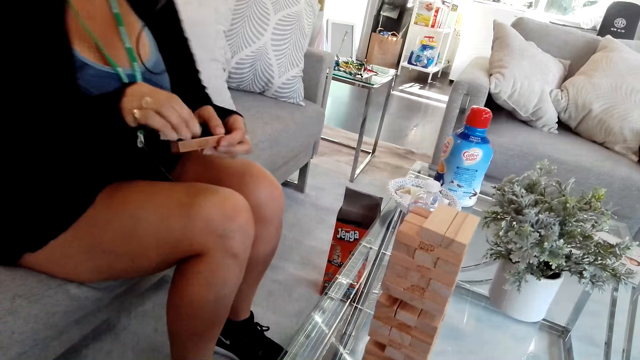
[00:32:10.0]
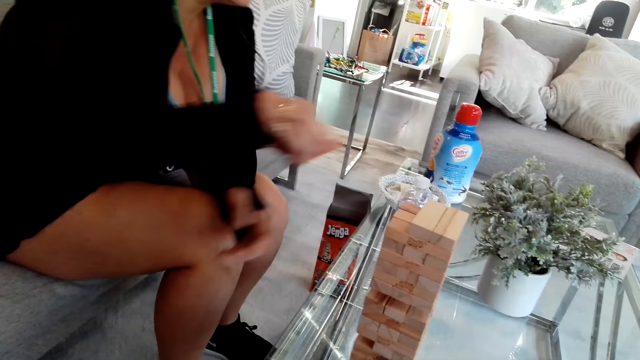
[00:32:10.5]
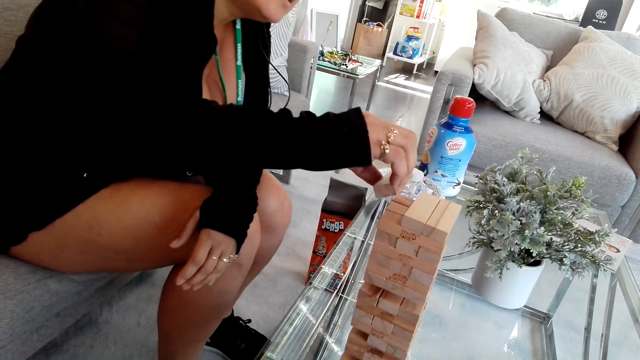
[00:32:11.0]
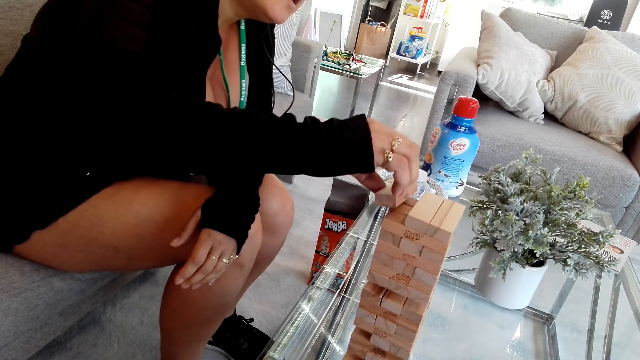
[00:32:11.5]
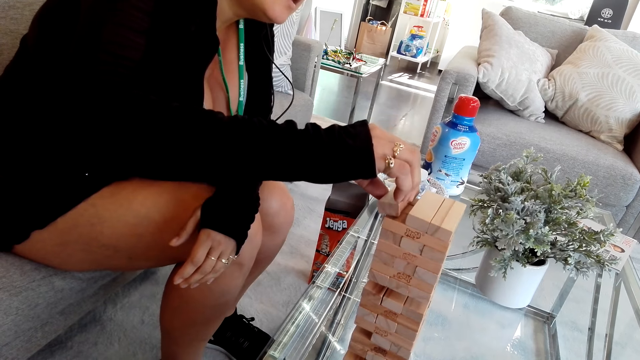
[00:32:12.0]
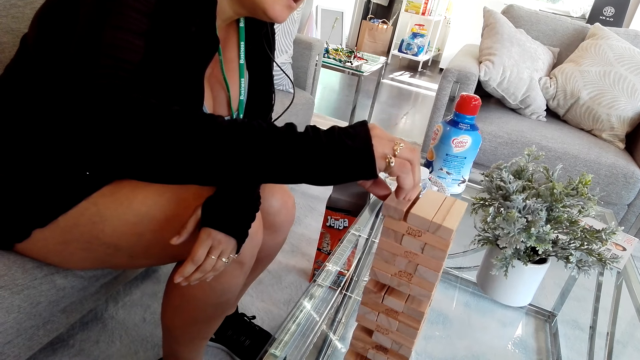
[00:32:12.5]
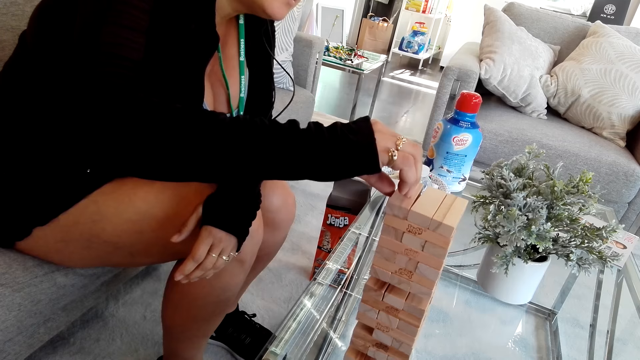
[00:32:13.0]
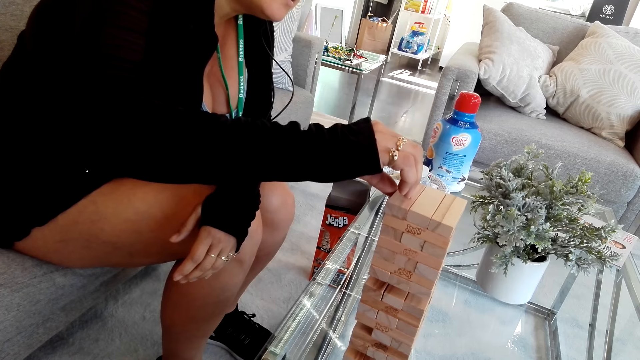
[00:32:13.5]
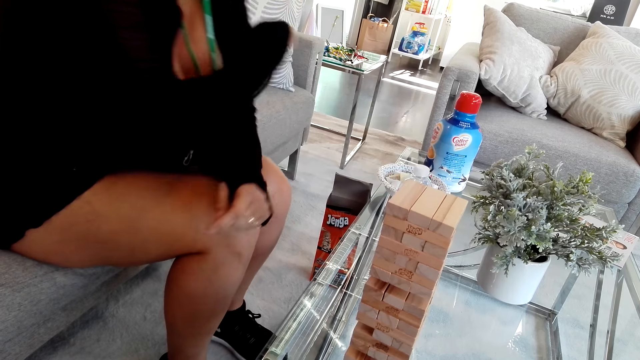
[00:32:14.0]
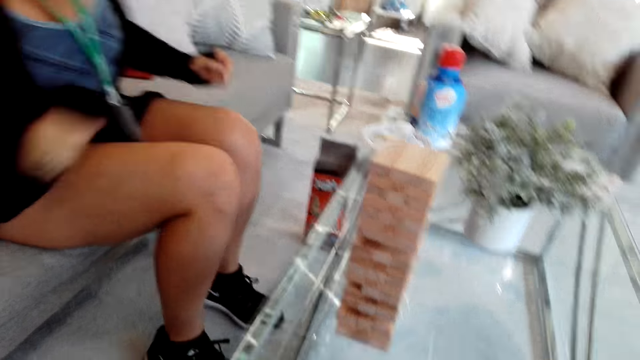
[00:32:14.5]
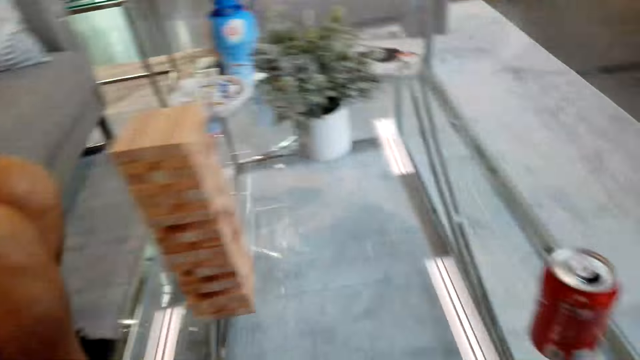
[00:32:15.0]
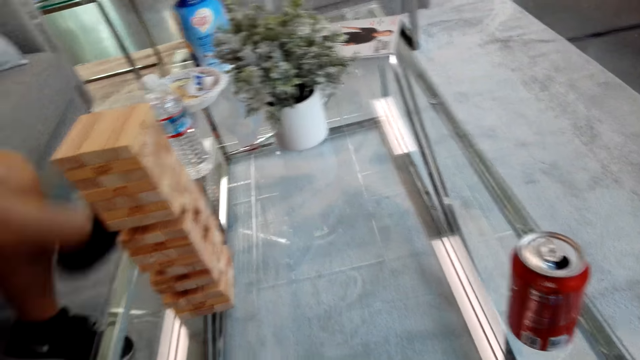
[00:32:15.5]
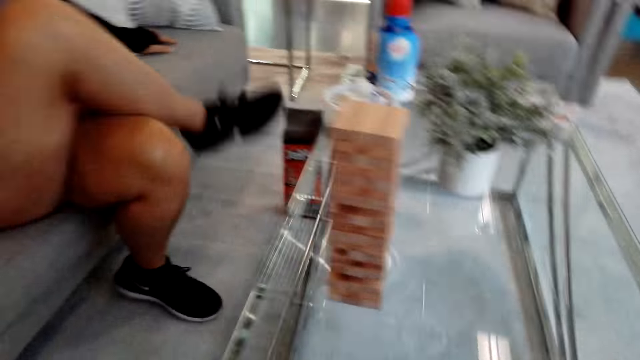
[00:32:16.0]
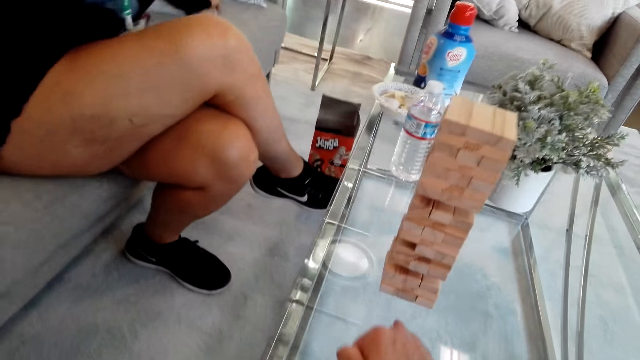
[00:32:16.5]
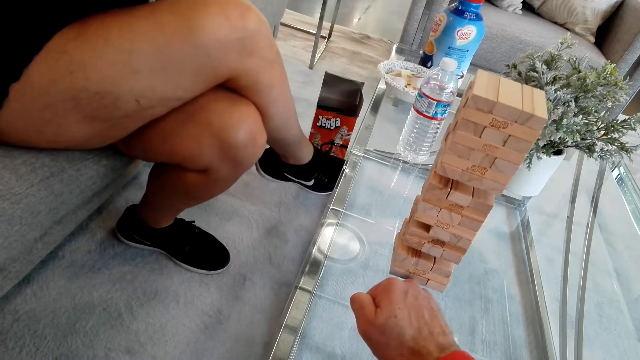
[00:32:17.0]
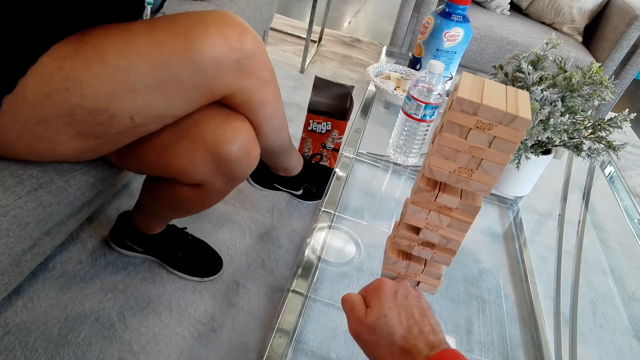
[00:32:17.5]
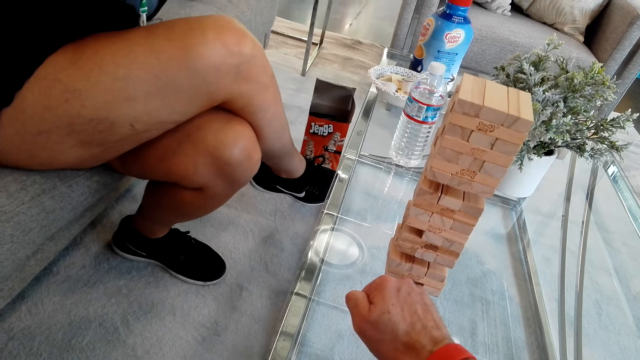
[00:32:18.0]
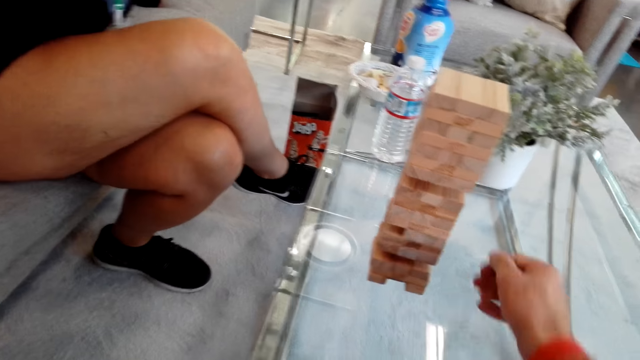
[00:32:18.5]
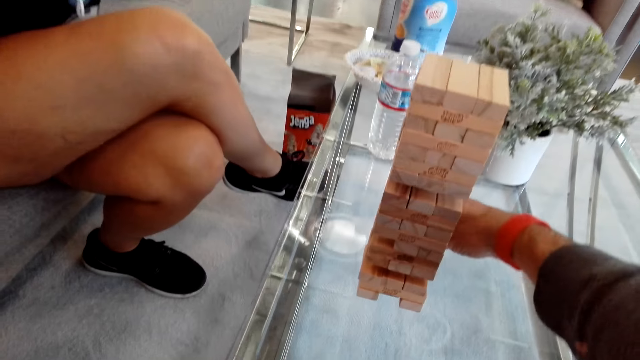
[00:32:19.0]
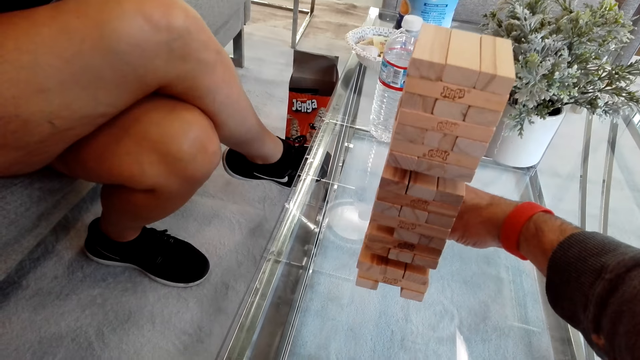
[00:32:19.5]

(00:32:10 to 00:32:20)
The girl places a block on the block stand. The camera wearer talks to the girl. They pick a block from the block stand.

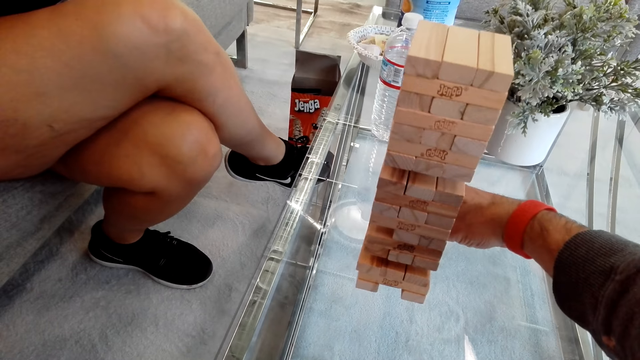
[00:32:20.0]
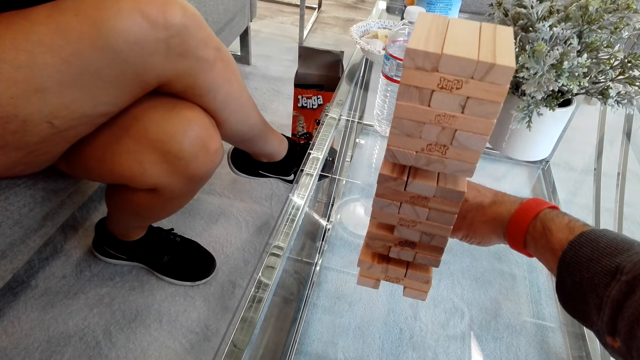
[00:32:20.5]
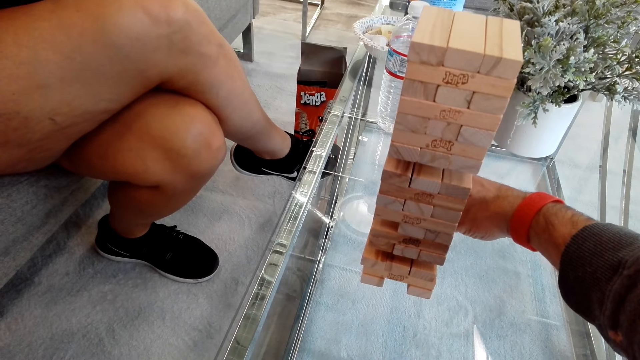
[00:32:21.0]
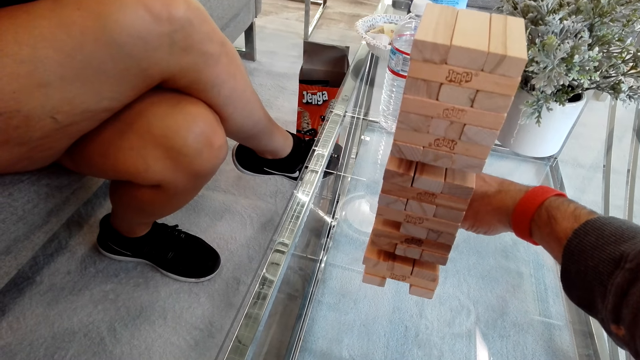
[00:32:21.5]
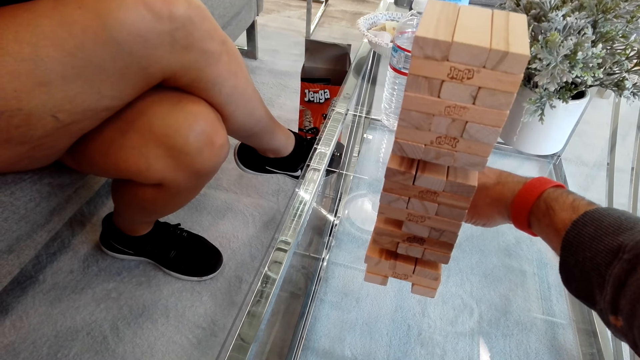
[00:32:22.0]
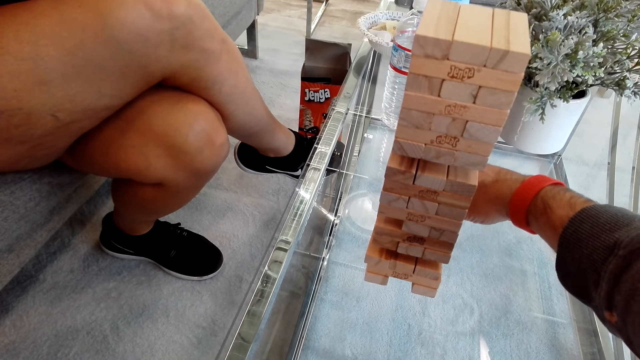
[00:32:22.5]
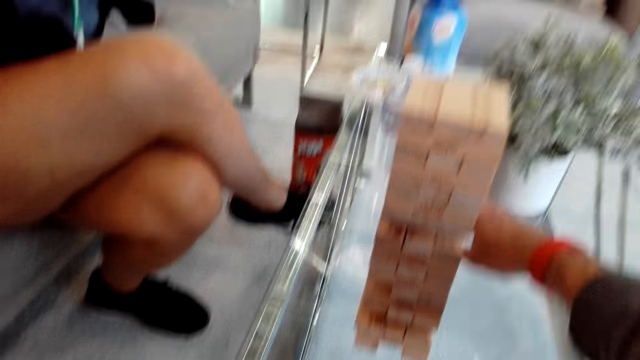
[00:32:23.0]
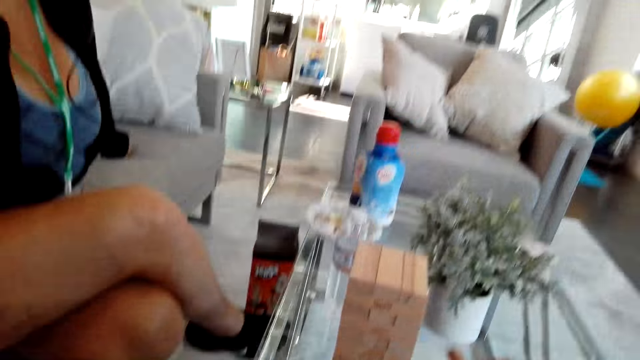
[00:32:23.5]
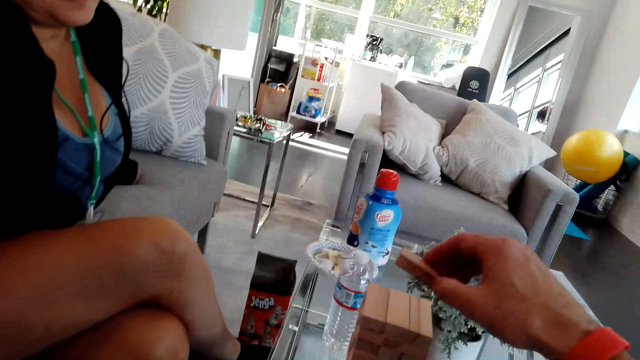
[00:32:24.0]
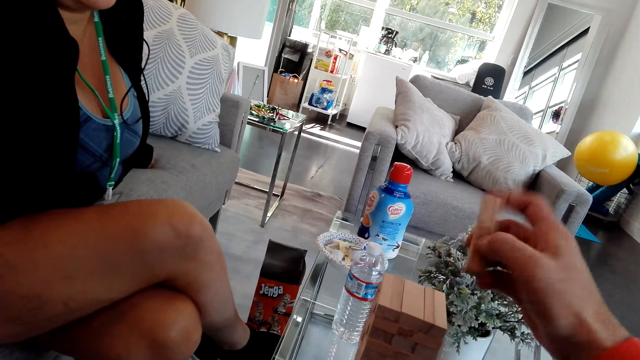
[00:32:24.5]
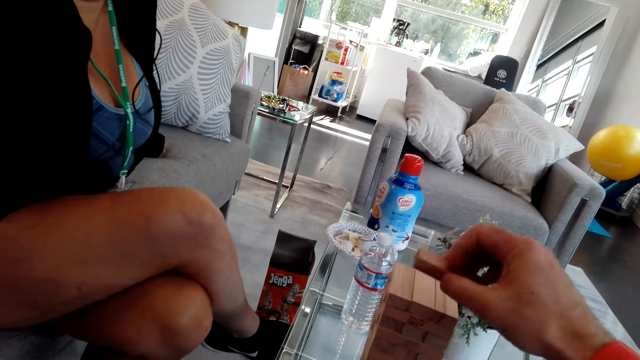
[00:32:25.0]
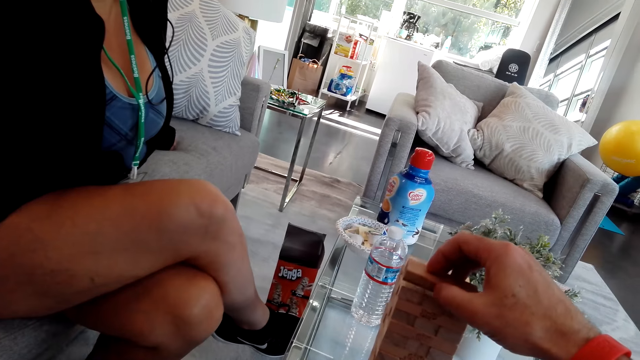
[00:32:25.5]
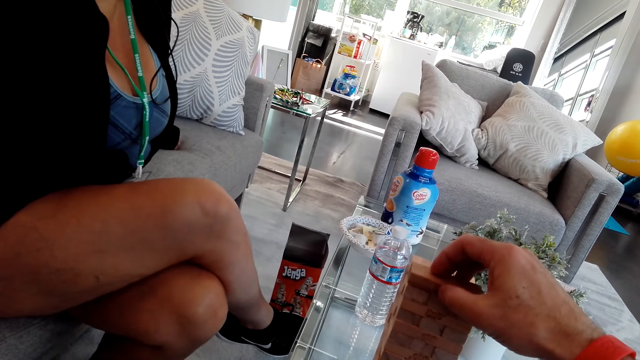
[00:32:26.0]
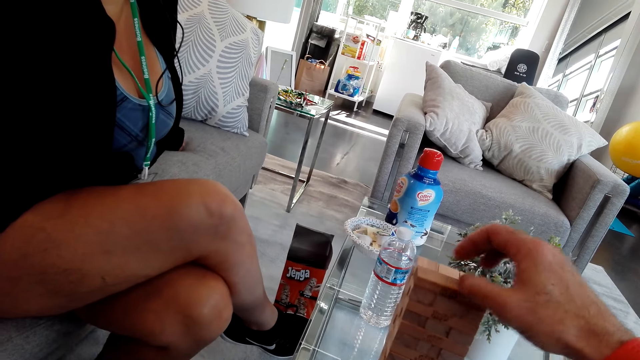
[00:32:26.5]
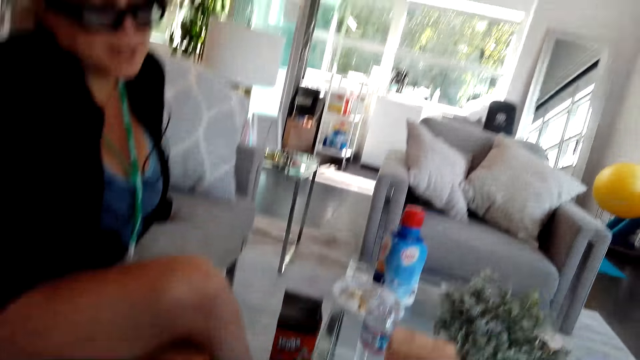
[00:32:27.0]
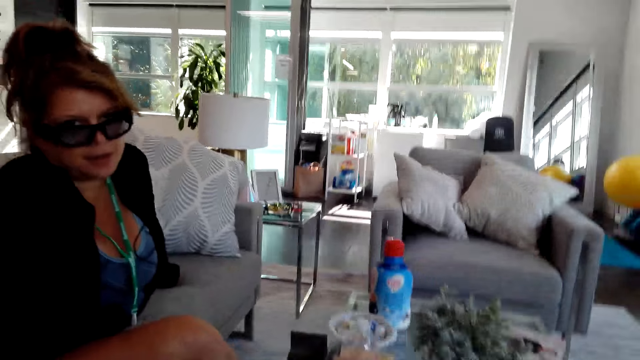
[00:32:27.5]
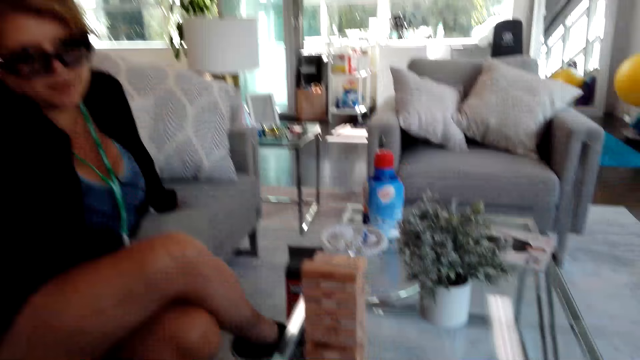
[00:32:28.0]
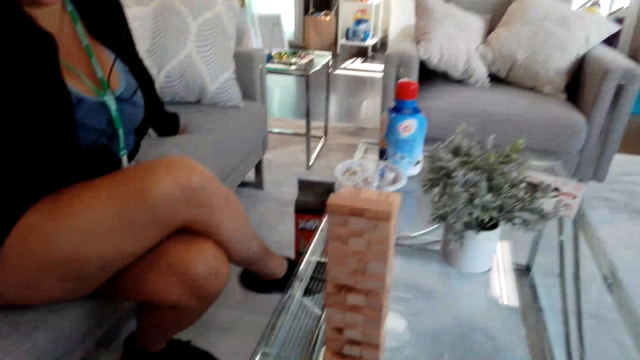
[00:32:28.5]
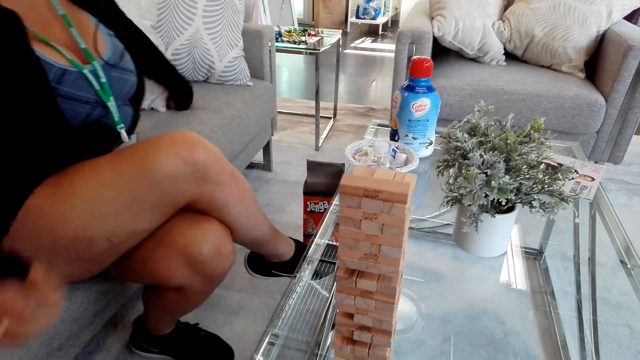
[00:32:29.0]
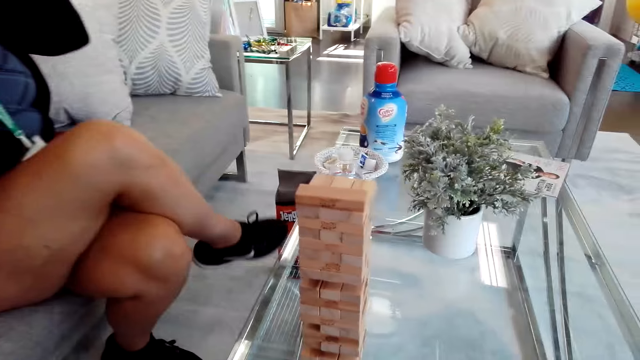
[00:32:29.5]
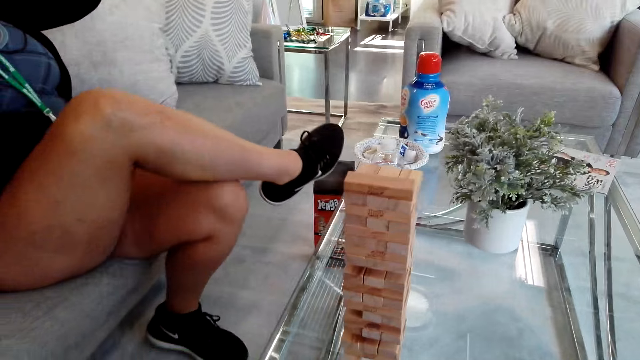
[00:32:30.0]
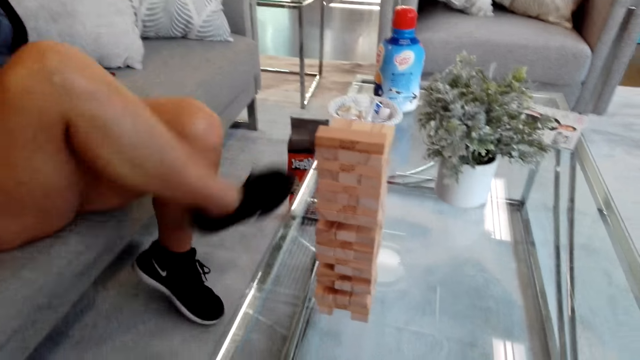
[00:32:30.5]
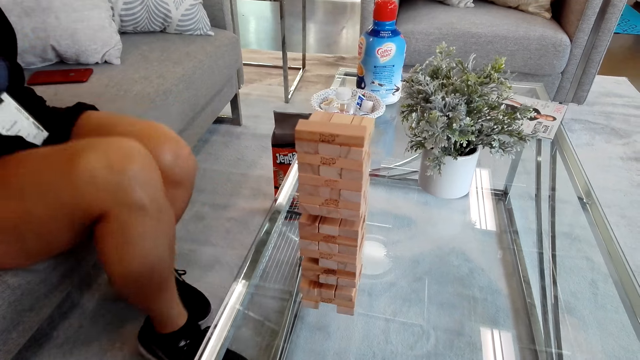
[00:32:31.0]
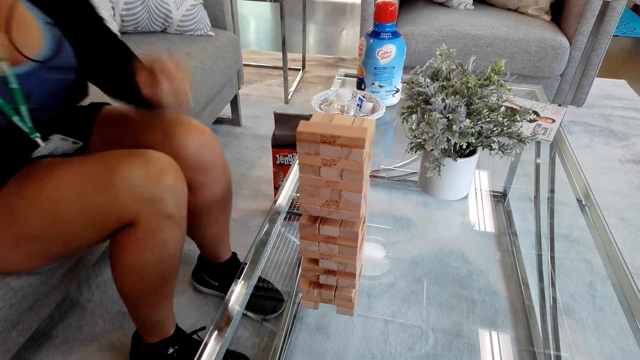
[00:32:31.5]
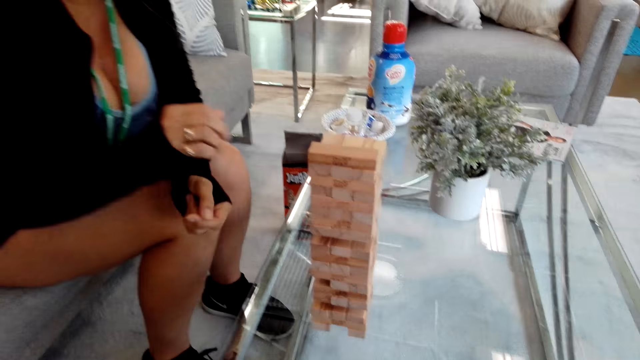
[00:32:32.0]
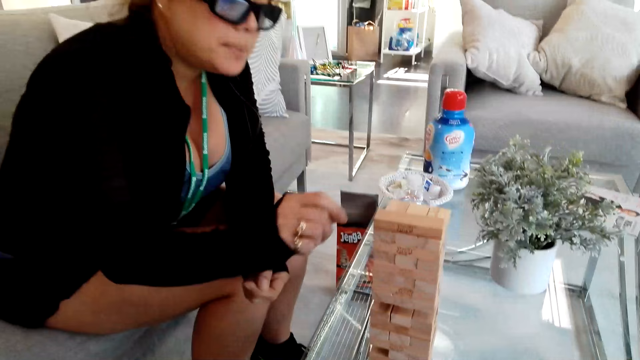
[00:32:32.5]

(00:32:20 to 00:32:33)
The camera wearer plays the tumbling tower and places the block on the block stand. The girl raises her hands.
